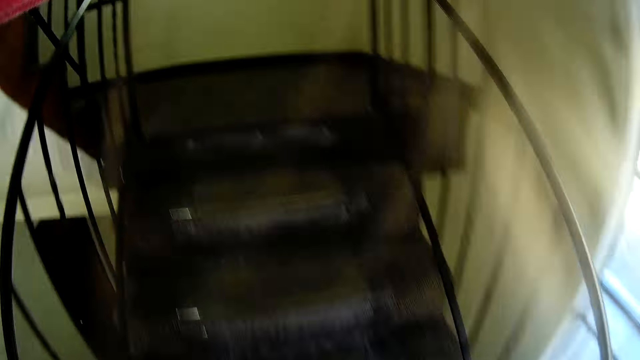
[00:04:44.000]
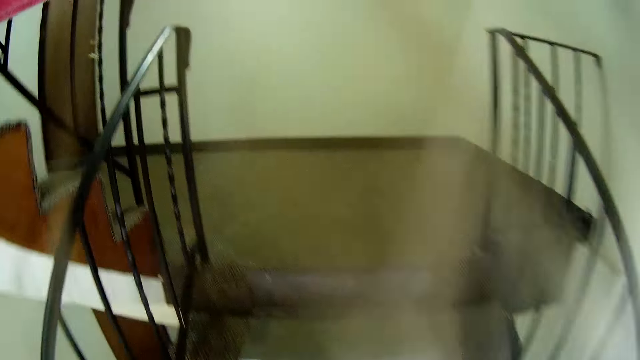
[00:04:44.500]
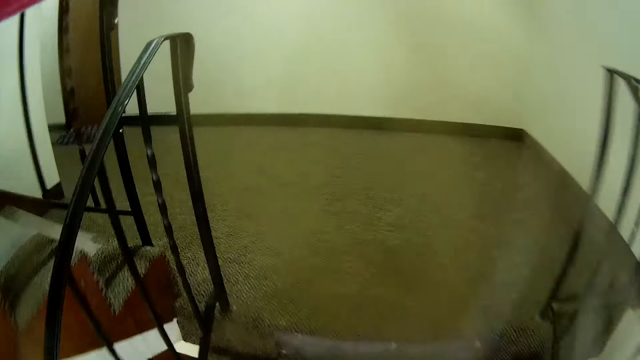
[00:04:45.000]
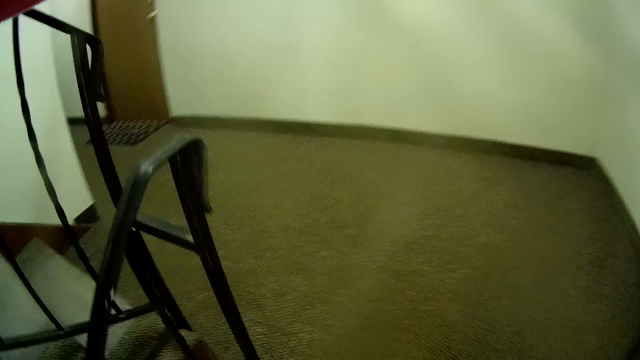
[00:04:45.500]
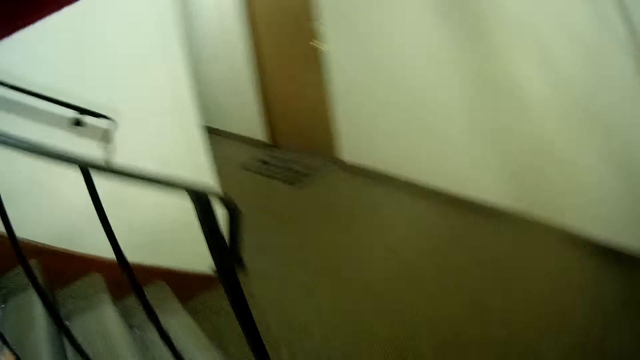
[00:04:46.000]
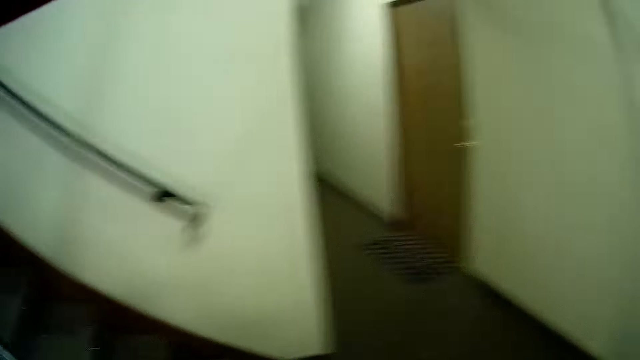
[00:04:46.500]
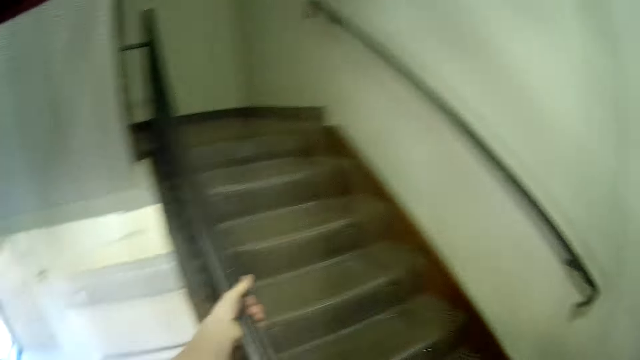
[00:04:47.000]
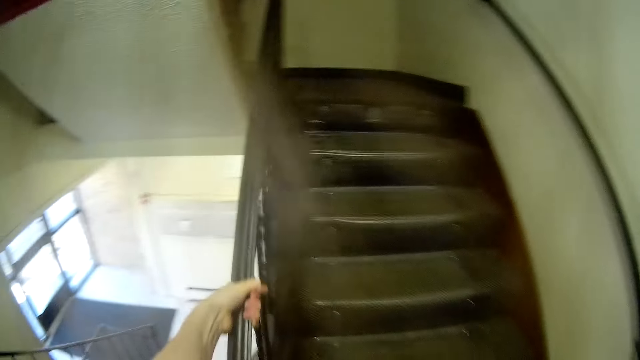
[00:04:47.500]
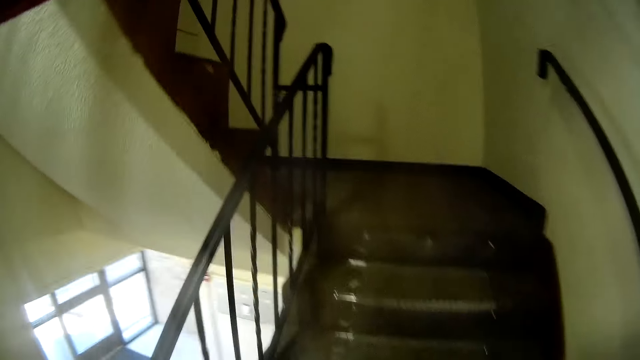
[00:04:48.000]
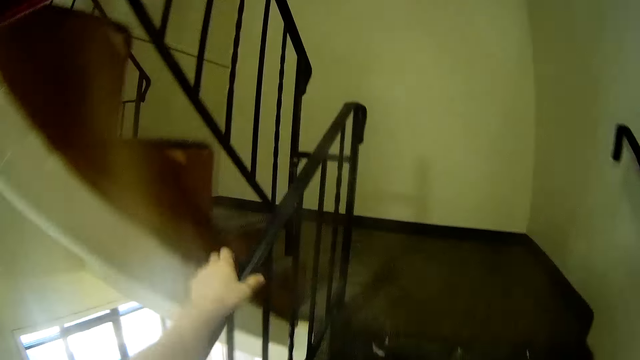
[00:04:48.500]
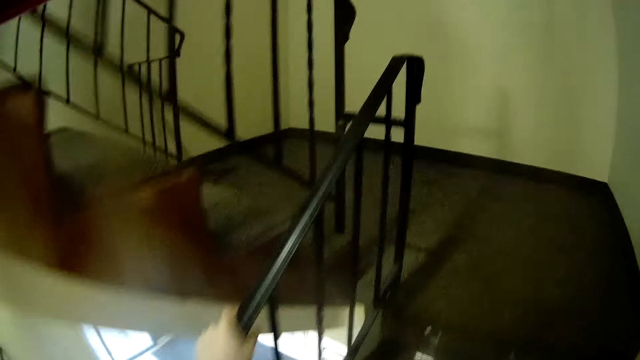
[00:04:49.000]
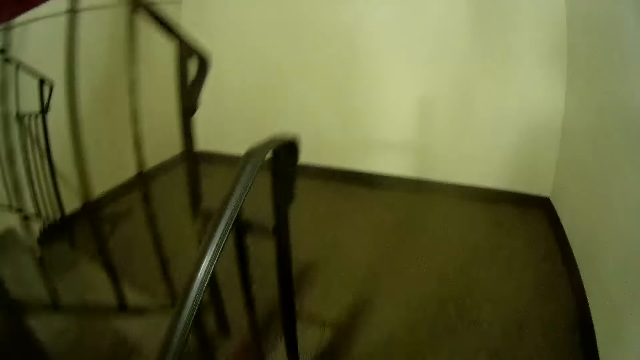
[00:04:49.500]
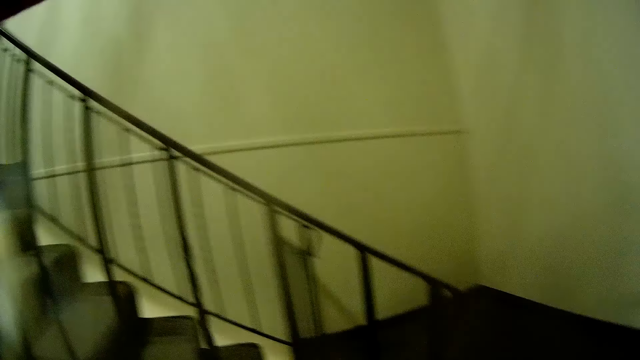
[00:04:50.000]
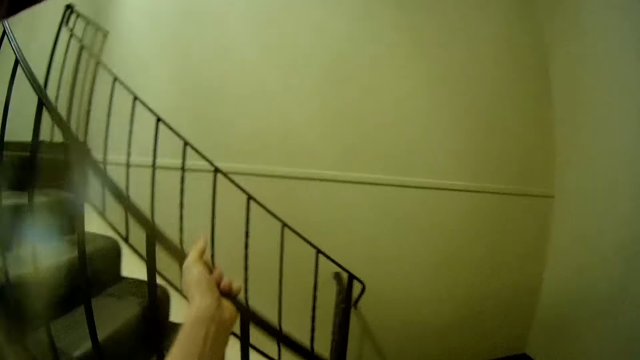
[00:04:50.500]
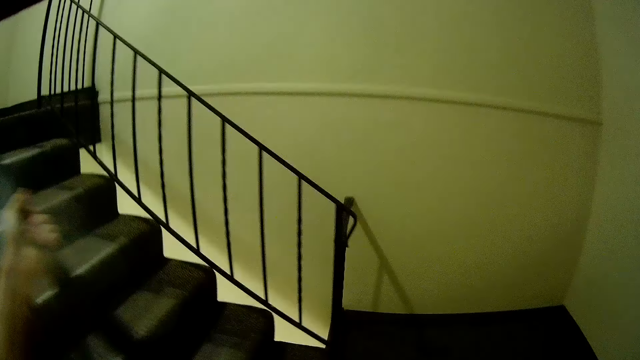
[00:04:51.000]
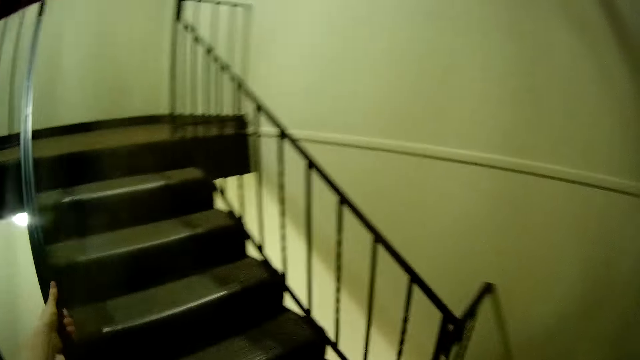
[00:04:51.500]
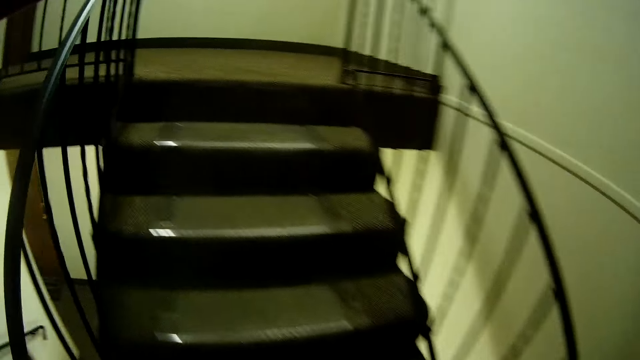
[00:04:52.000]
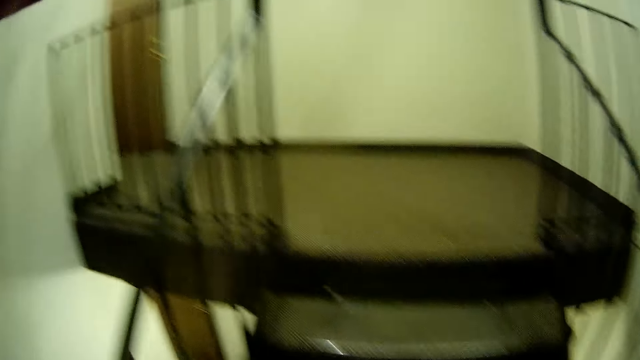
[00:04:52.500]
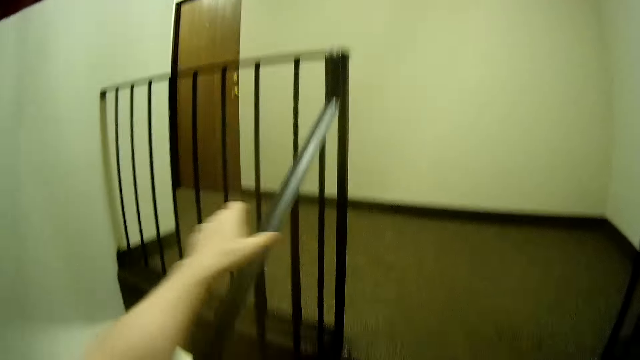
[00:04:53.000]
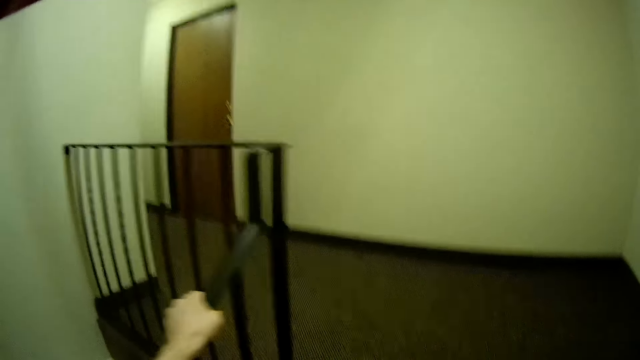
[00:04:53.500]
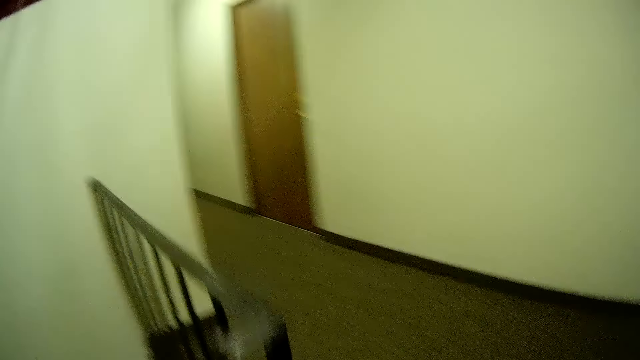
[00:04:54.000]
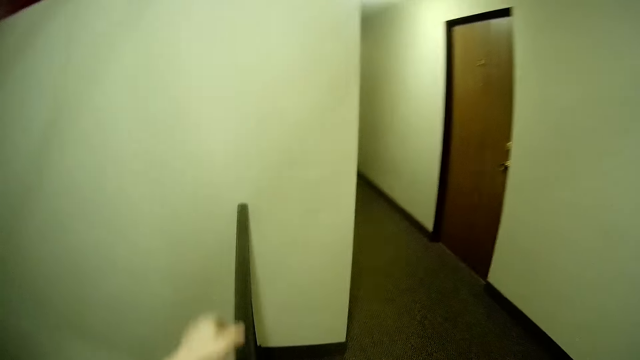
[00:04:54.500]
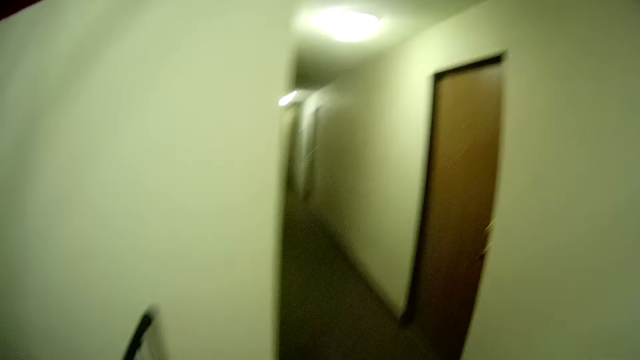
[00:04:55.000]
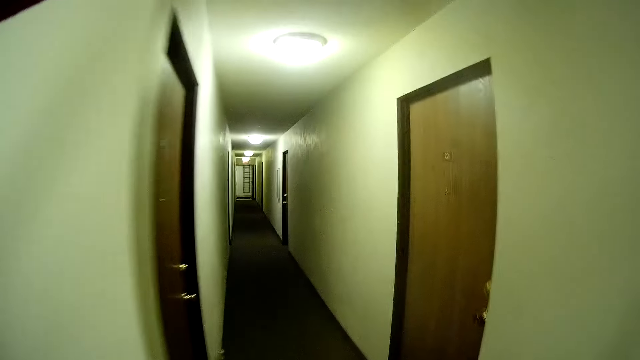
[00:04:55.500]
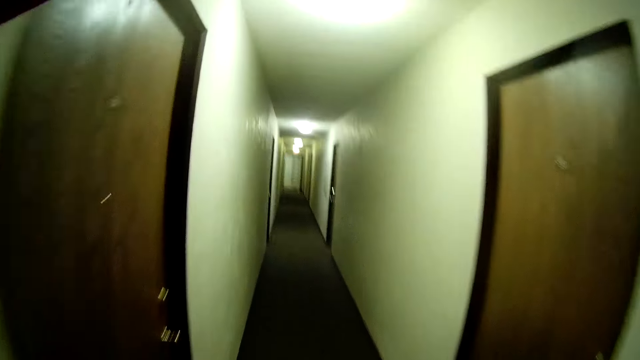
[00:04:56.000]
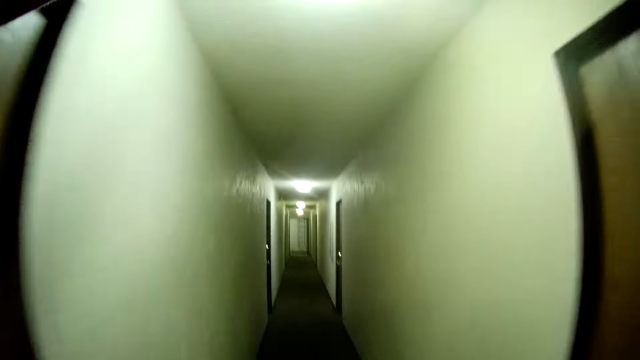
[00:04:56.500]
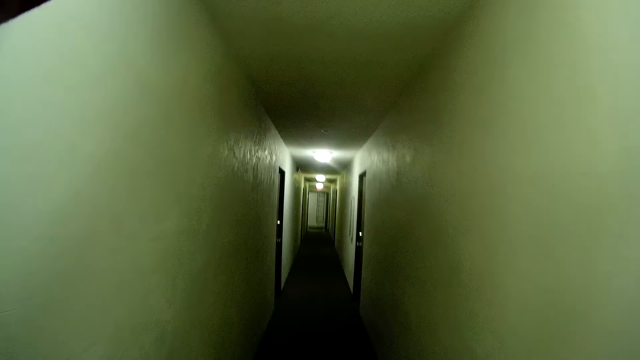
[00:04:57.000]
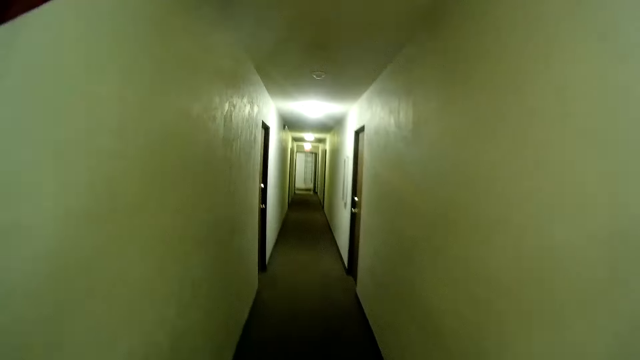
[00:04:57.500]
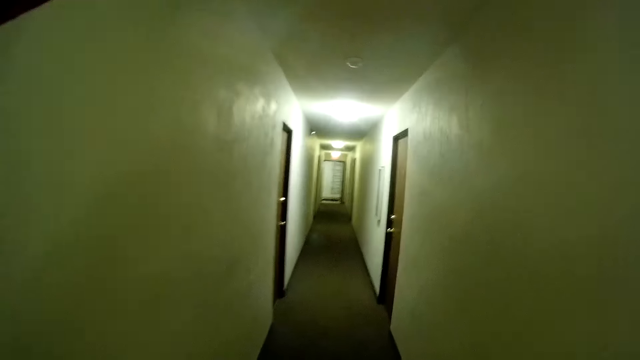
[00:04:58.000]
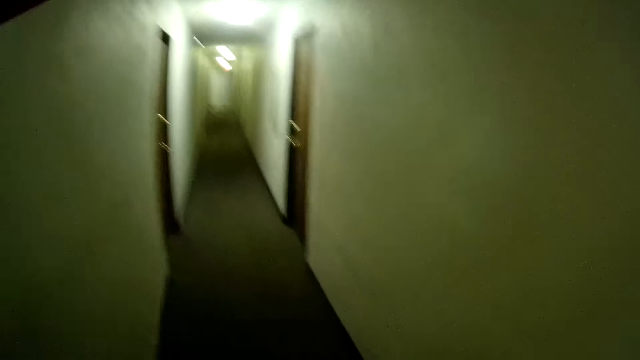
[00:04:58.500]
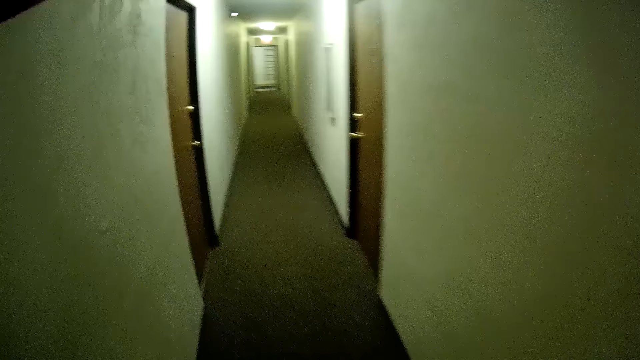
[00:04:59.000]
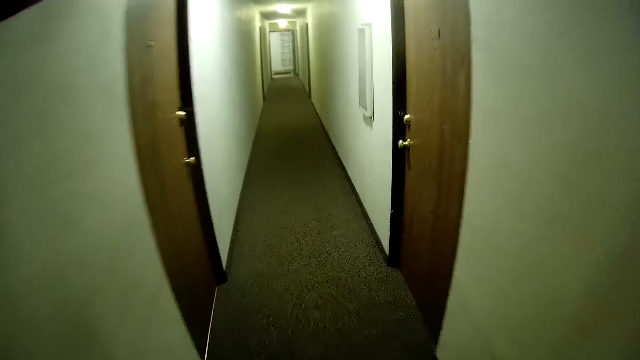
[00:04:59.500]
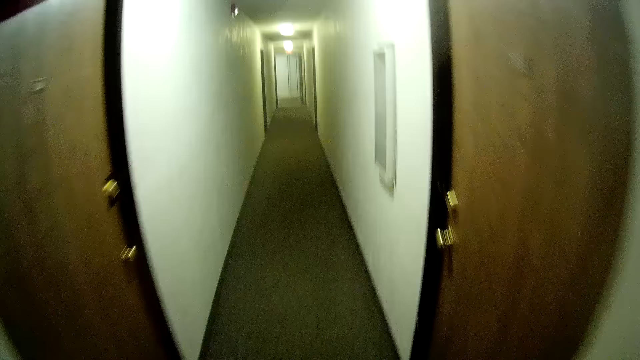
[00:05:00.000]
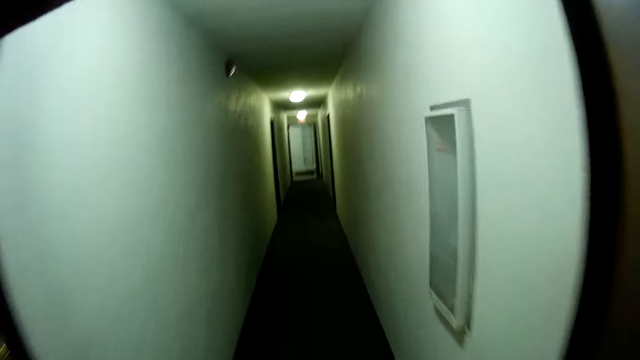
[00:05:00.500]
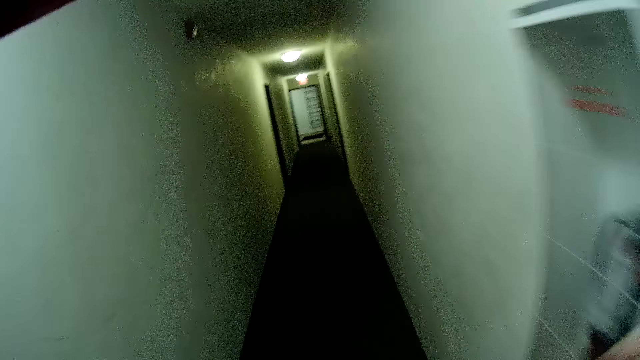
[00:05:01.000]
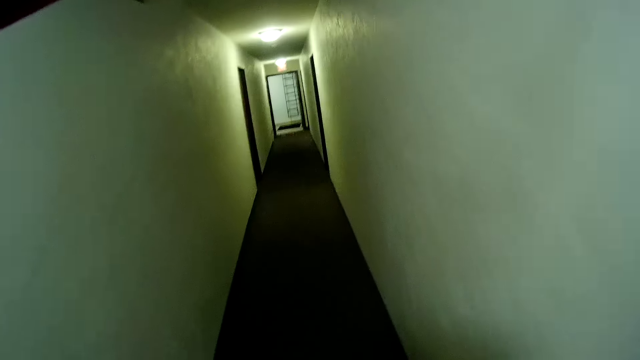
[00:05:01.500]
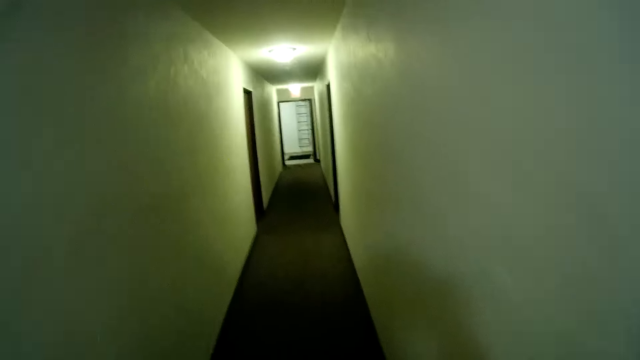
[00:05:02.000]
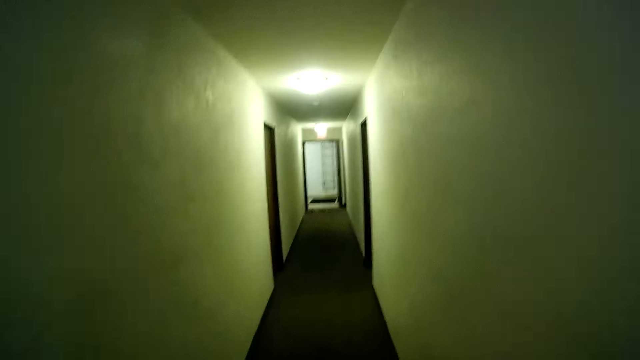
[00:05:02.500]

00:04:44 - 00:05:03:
The camera wearer walks a bit.

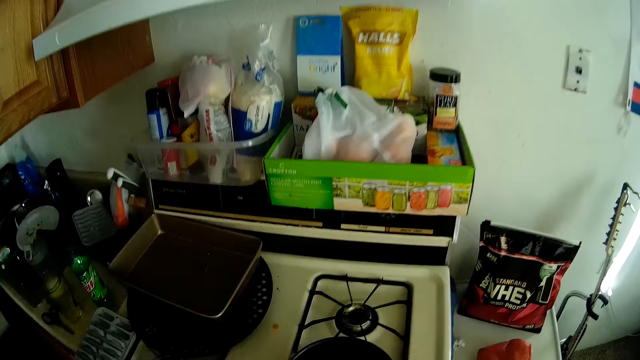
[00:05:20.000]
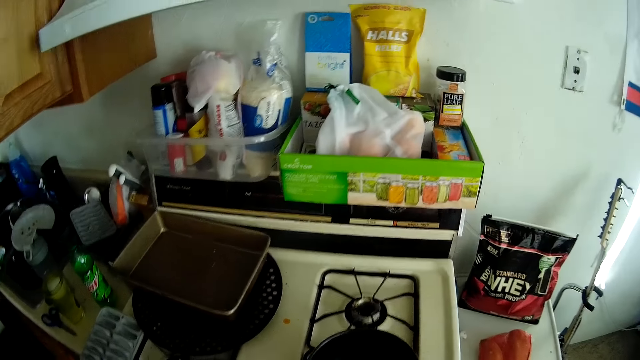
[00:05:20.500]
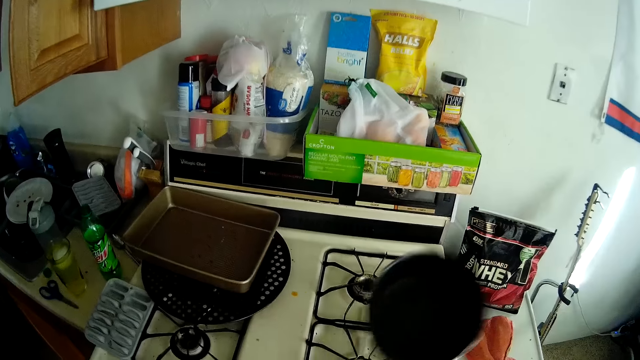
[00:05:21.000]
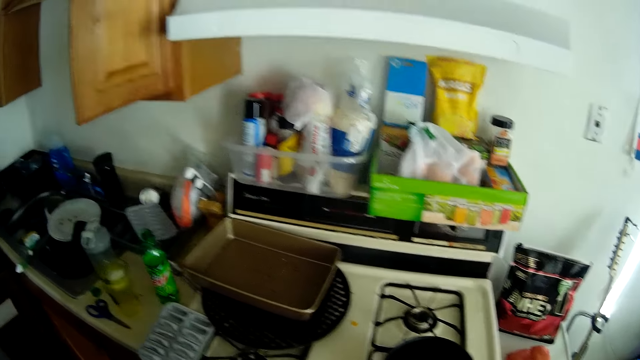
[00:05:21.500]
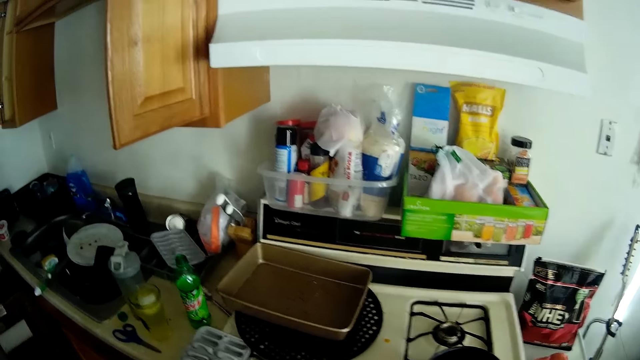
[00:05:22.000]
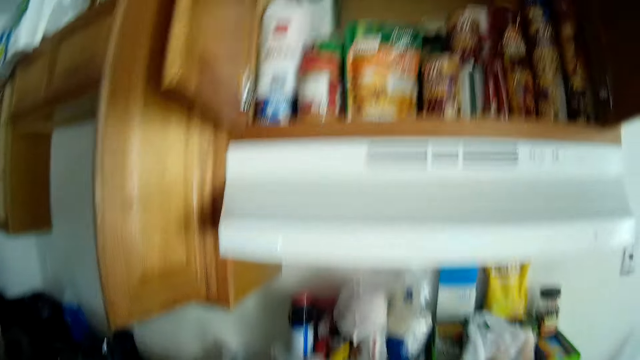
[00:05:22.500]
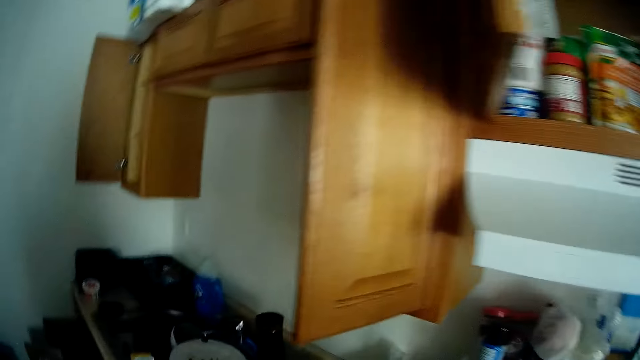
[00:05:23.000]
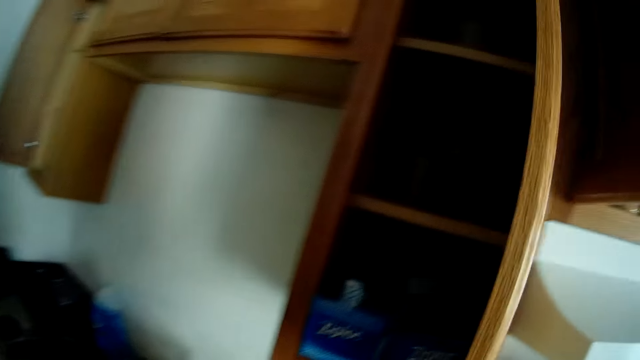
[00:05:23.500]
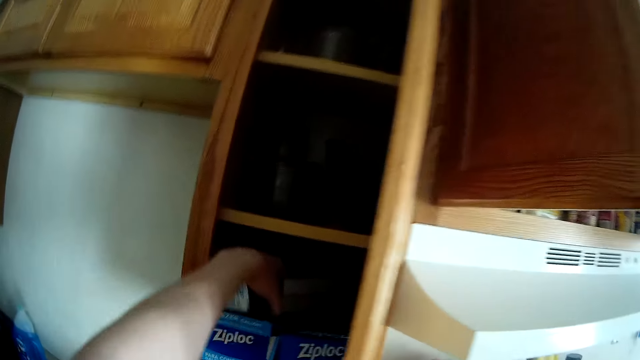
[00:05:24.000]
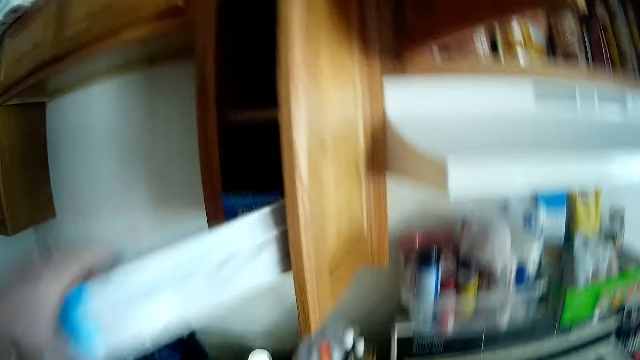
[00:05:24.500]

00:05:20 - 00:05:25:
The camera wearer puts the pan on the gas stove. He picks up a pack of foil from a cupboard with his left hand.
